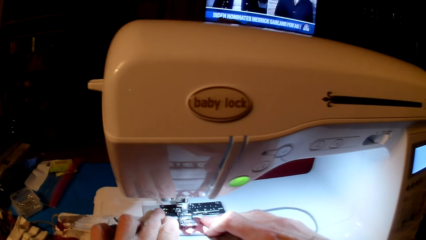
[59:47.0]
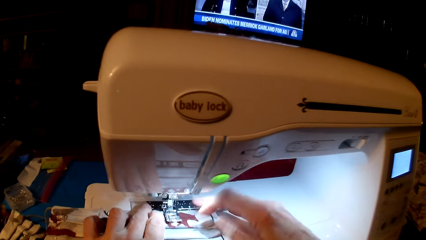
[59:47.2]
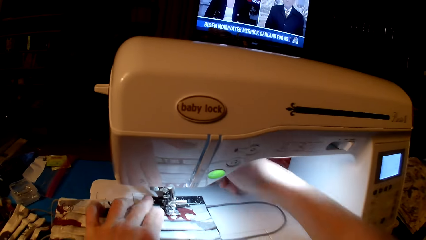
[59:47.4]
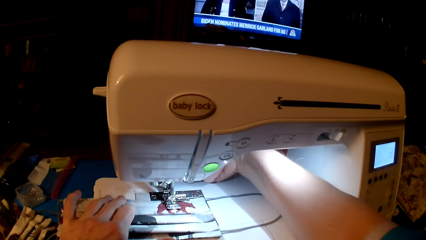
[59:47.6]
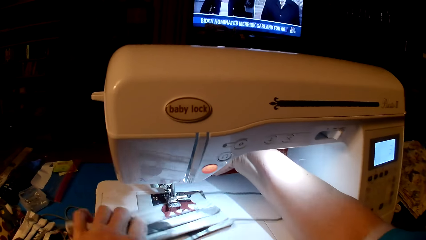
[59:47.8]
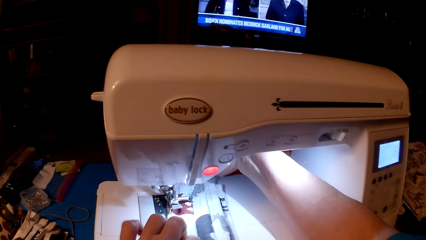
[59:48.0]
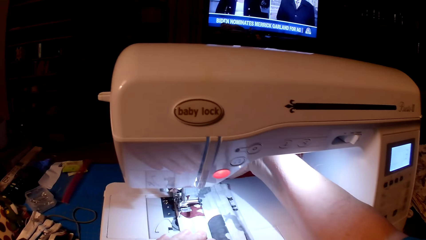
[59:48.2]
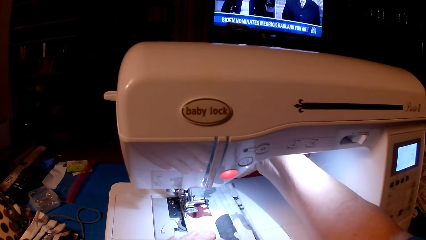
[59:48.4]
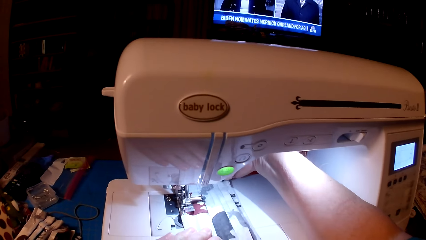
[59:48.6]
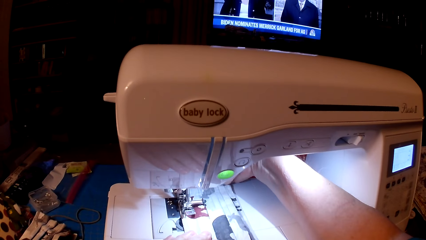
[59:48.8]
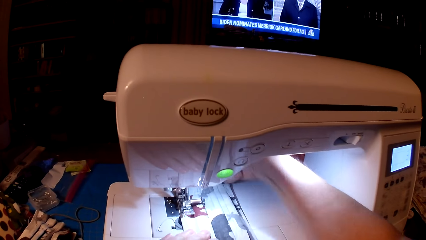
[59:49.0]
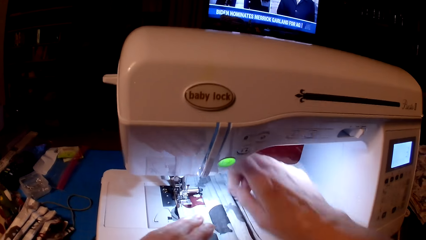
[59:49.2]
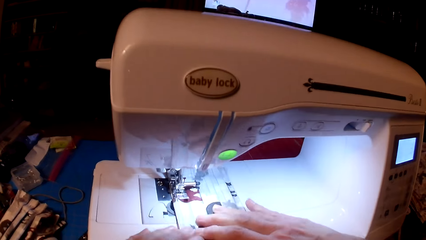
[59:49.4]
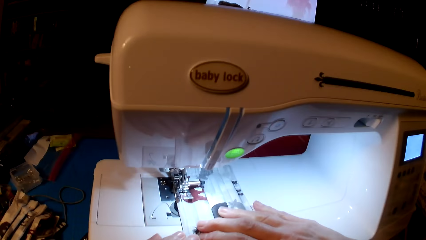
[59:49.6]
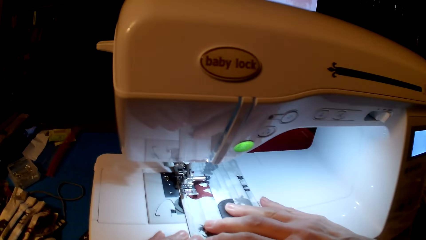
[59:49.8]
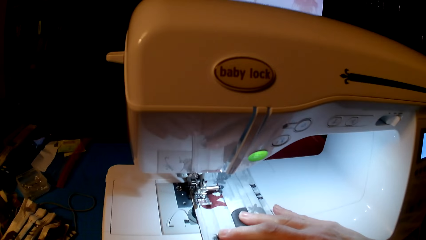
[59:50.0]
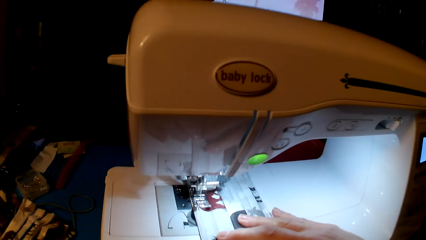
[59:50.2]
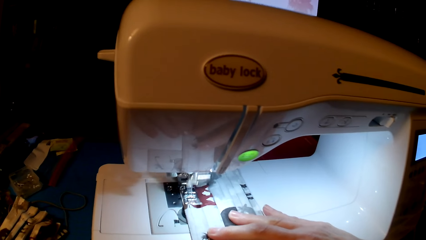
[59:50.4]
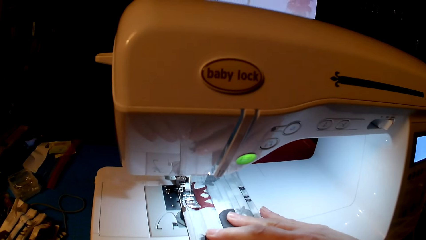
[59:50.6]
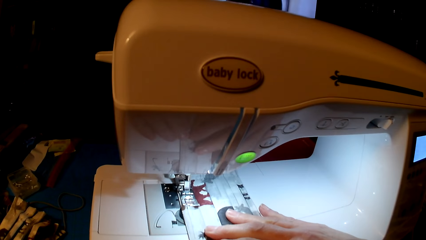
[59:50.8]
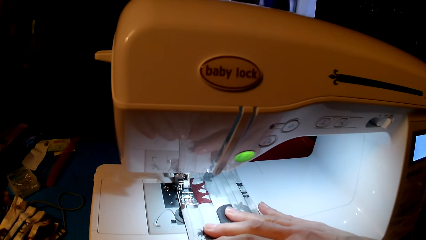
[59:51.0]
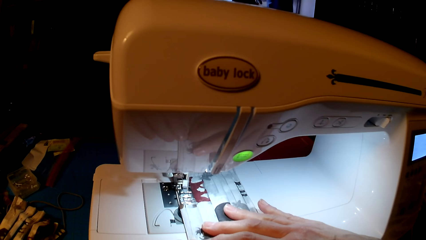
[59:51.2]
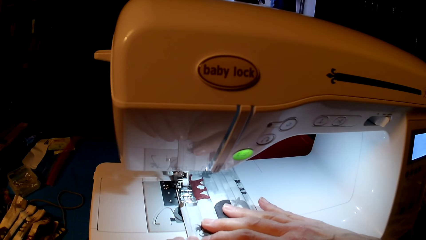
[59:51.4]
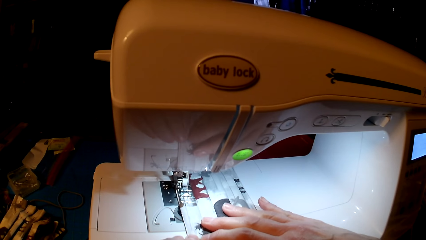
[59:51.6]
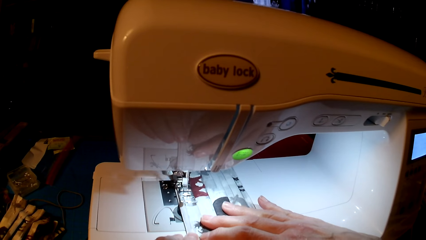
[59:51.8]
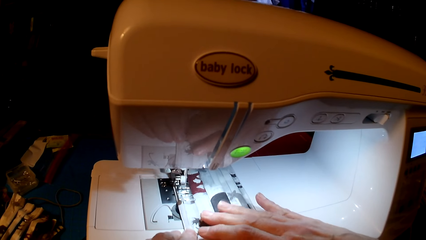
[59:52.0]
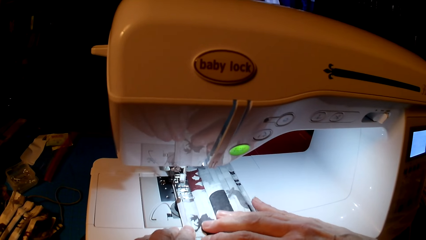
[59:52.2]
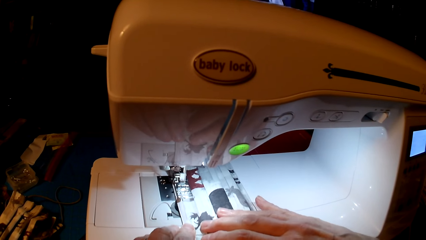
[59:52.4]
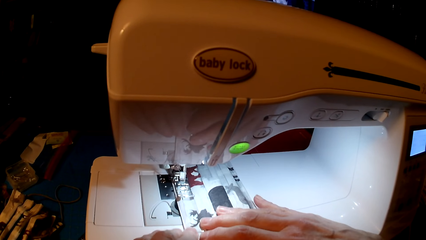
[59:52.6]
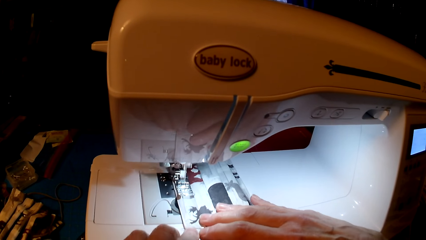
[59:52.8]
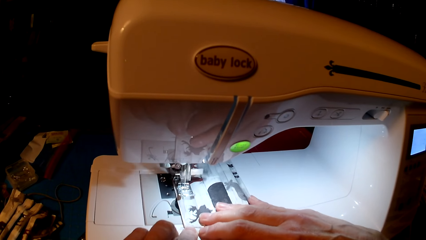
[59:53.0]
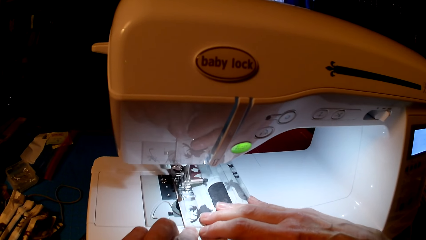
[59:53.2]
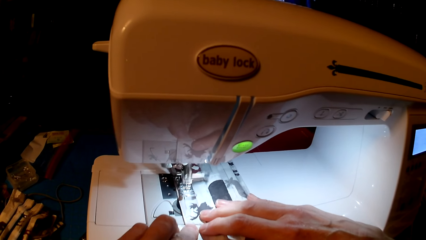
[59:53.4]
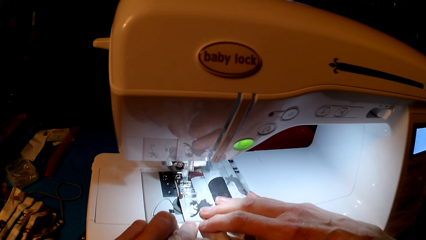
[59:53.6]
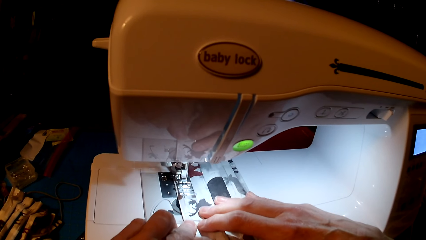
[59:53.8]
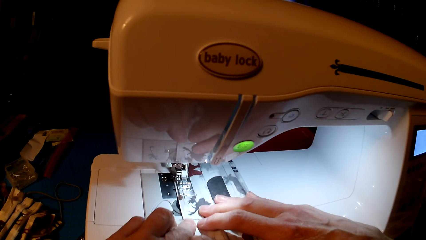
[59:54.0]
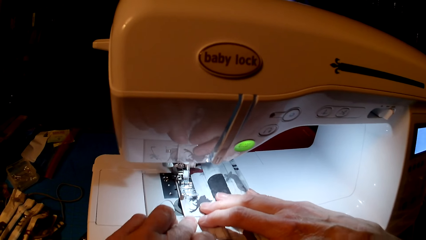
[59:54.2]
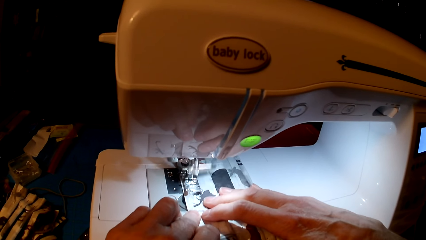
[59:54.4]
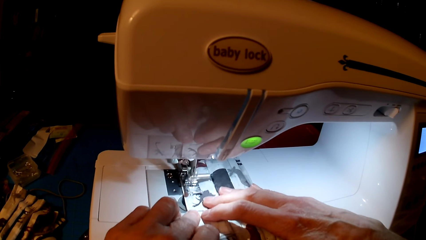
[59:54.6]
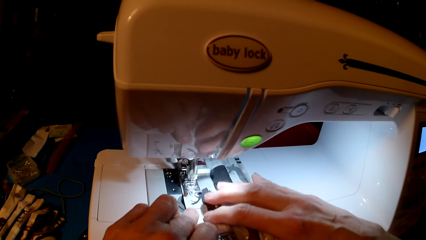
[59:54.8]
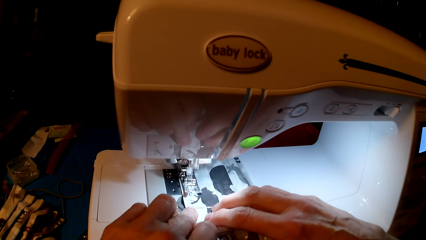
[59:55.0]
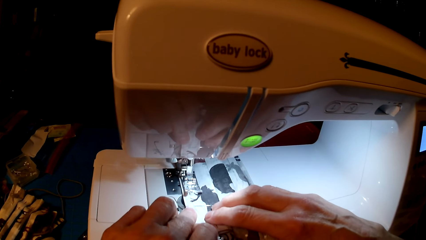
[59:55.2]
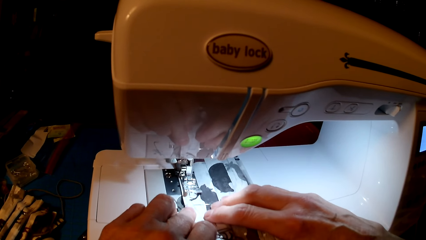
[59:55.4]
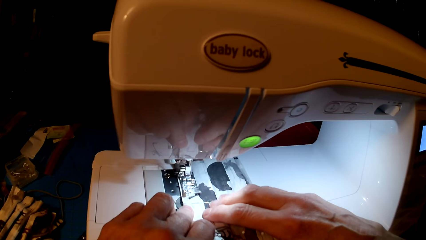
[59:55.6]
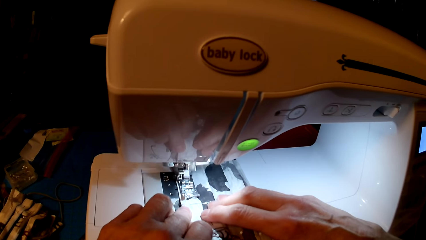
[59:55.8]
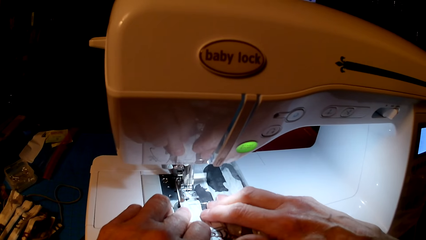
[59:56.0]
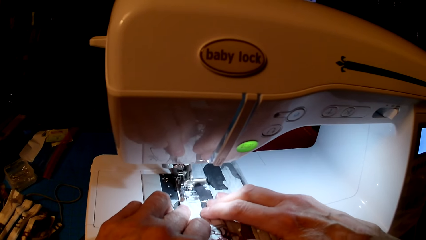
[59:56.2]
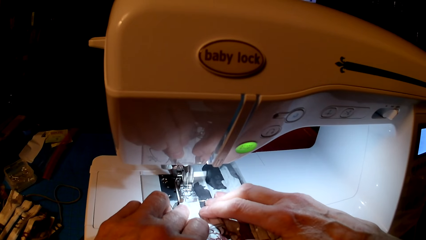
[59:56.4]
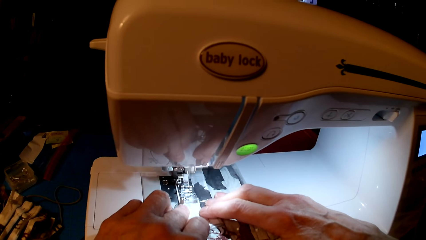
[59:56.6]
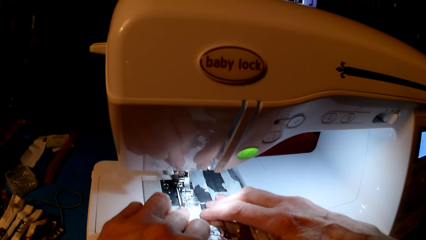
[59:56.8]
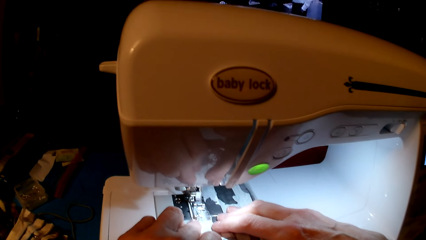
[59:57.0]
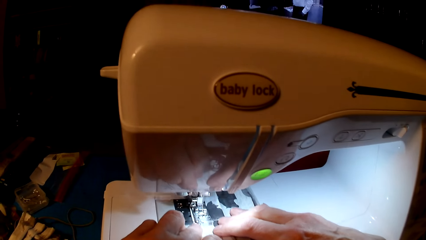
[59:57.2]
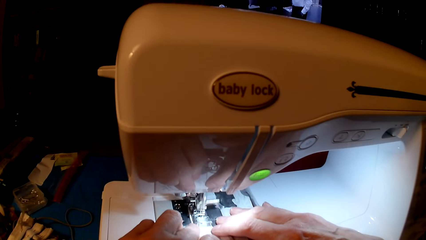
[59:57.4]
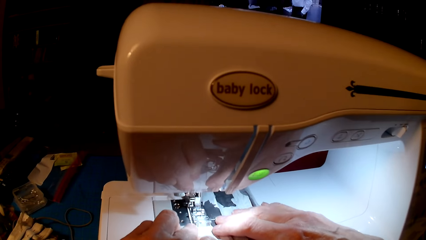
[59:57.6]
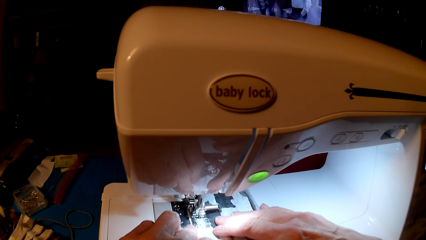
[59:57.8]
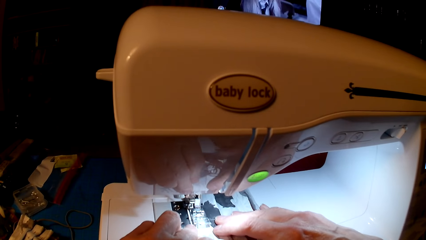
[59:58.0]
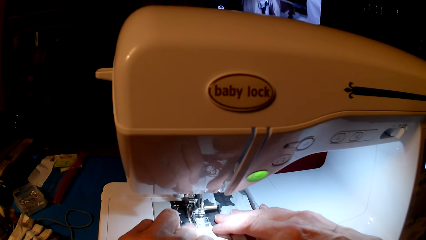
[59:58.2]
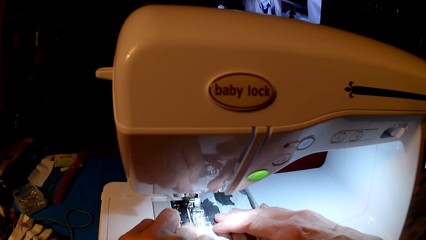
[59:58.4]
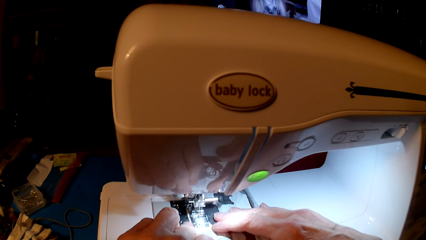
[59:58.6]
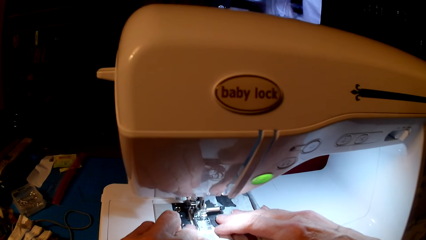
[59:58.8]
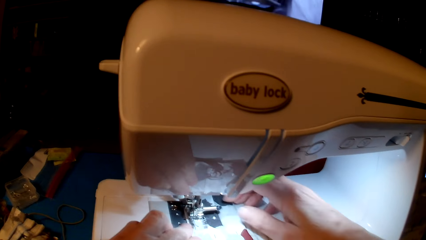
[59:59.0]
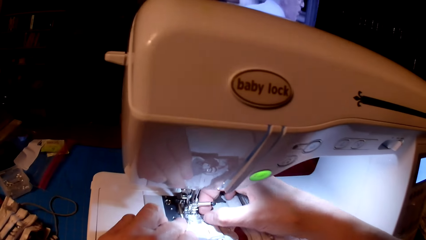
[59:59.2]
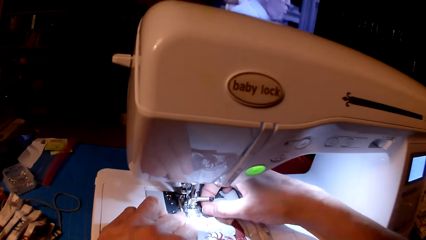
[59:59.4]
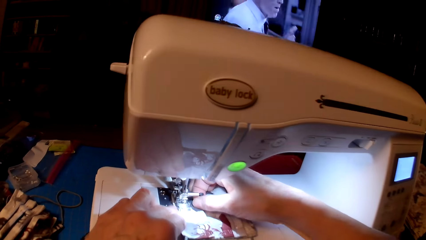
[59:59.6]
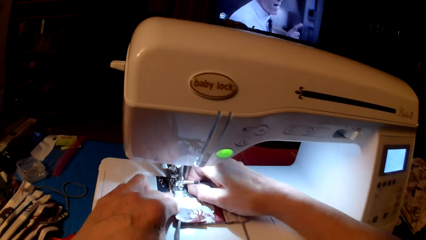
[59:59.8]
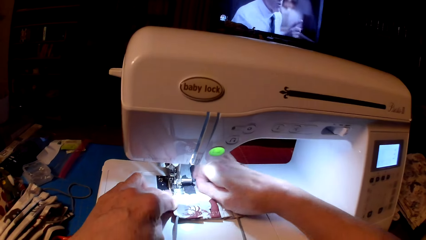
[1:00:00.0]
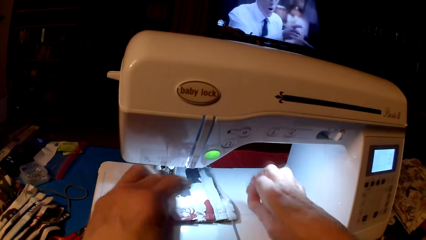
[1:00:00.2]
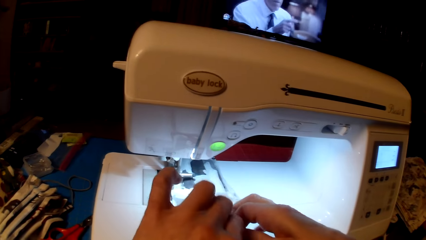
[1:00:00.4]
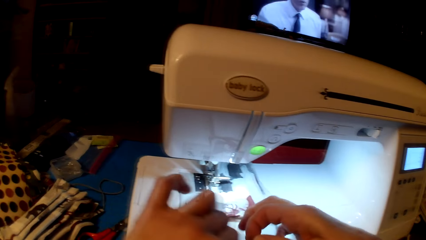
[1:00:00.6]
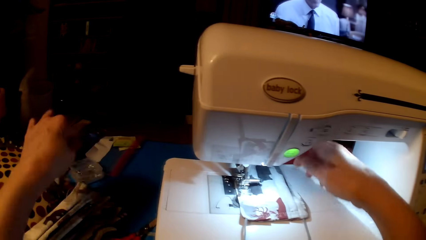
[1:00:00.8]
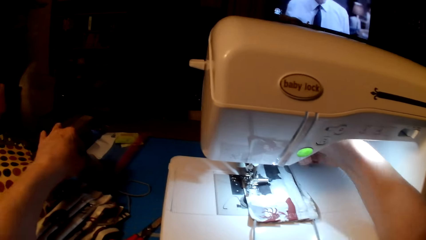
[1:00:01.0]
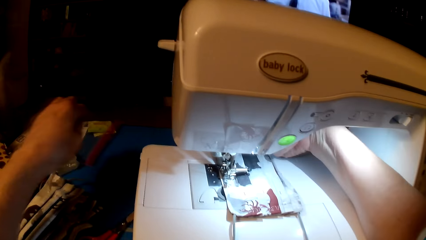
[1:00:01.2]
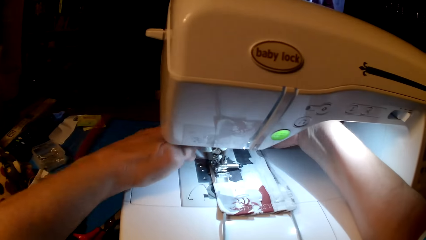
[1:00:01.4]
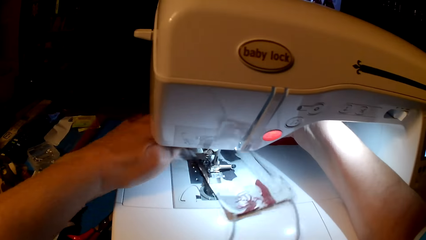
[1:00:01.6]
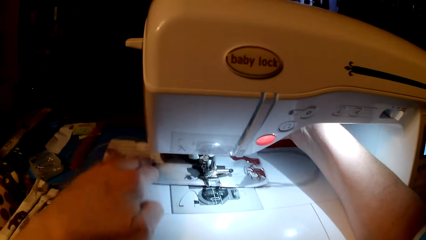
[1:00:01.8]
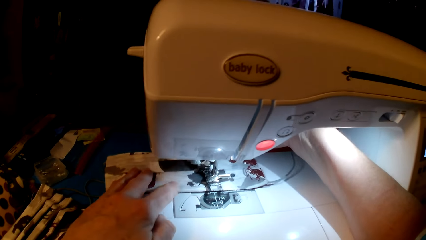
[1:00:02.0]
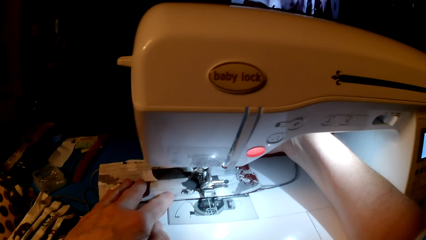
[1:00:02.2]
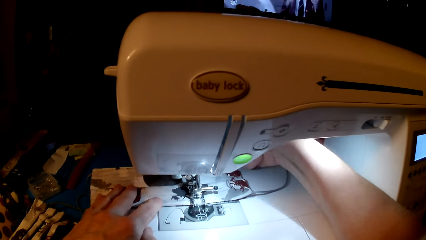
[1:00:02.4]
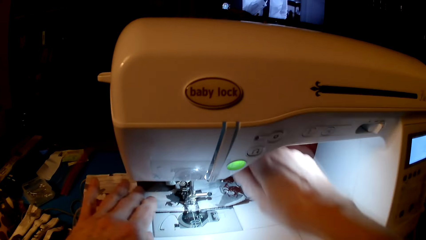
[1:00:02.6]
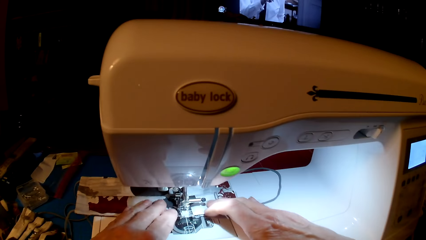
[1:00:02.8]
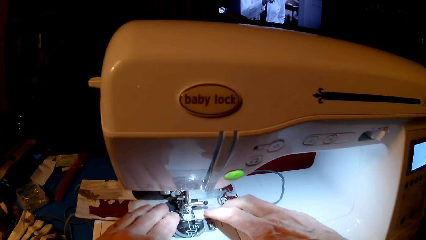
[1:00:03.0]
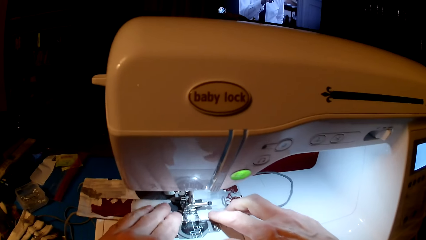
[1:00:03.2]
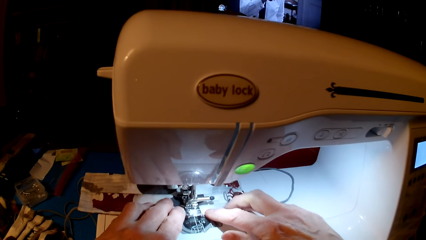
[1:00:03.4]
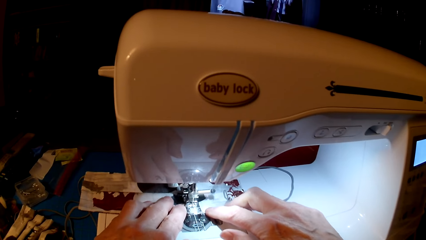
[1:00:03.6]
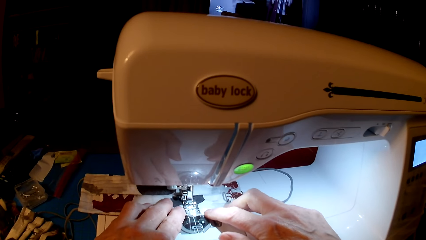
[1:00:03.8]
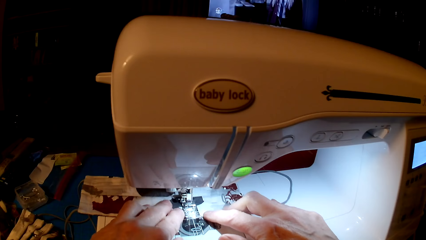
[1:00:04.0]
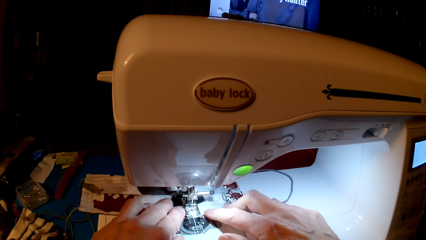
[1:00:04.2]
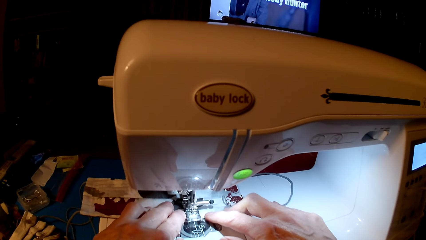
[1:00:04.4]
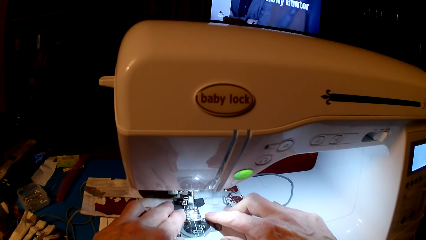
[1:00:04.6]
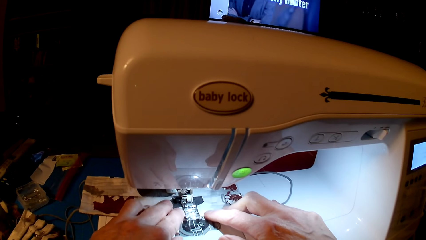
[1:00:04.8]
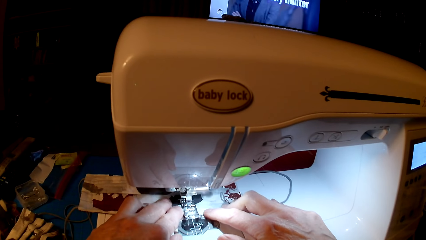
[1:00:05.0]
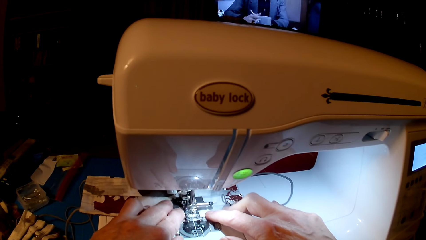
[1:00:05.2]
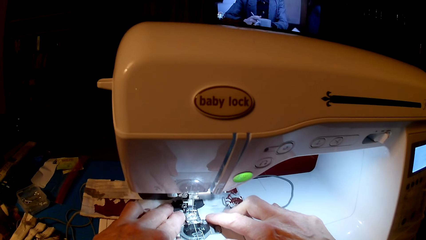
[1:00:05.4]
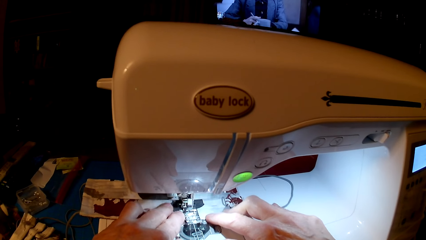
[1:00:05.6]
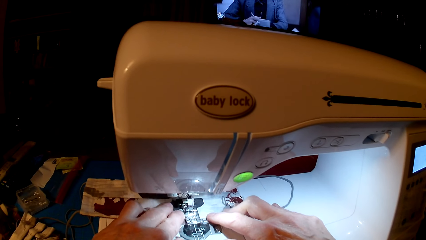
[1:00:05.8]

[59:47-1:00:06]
The camera wearer removes a pin. They roll fabric. They sew.
